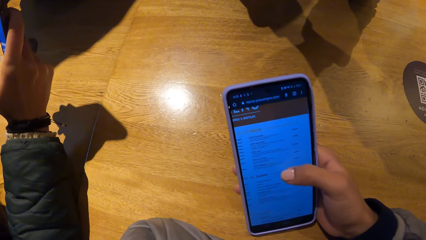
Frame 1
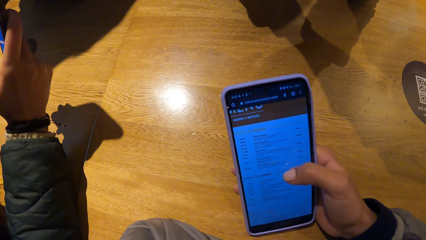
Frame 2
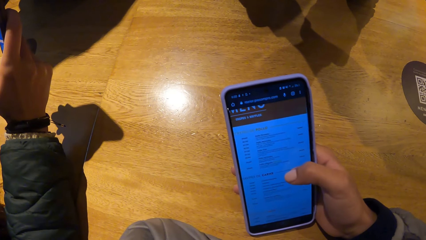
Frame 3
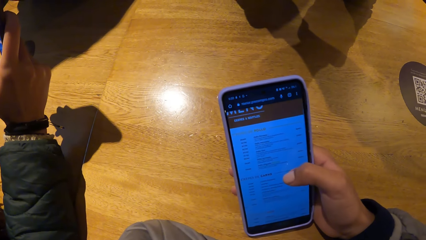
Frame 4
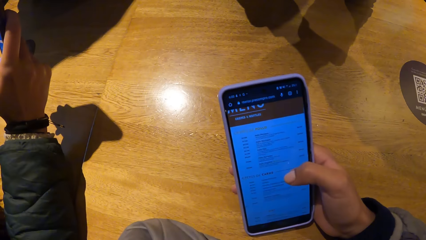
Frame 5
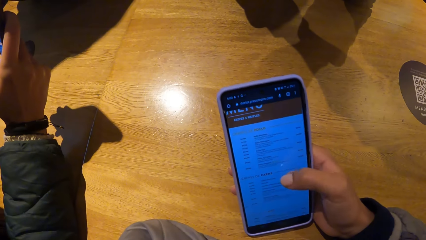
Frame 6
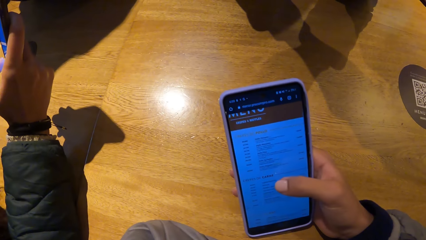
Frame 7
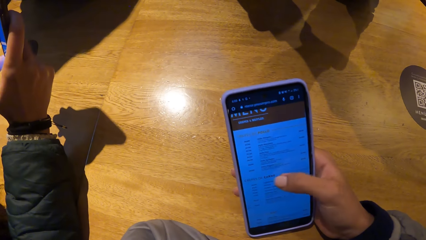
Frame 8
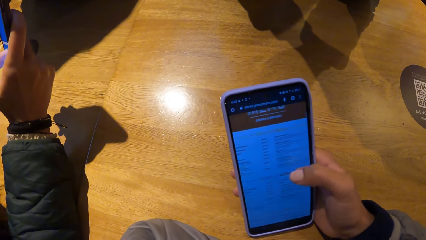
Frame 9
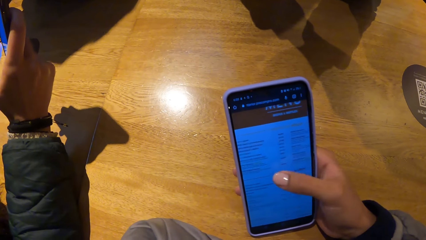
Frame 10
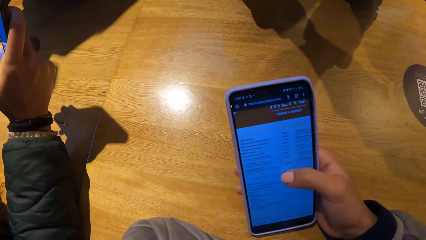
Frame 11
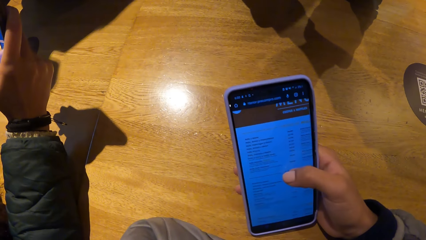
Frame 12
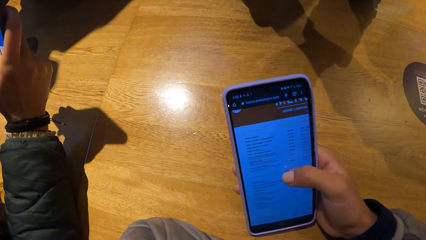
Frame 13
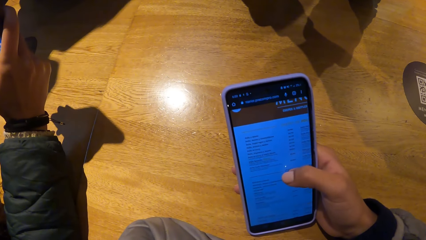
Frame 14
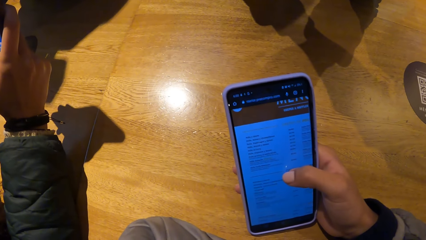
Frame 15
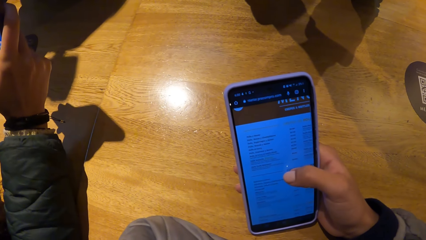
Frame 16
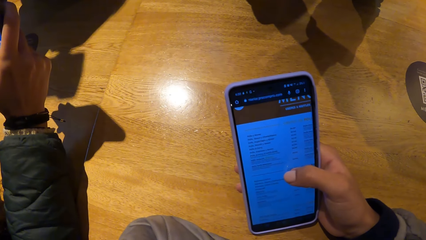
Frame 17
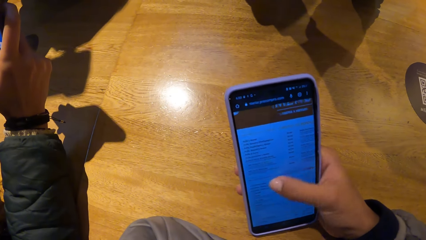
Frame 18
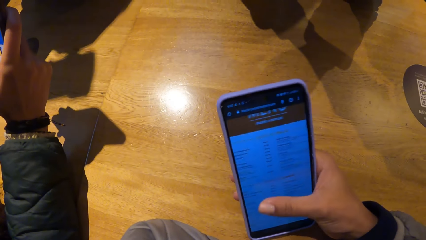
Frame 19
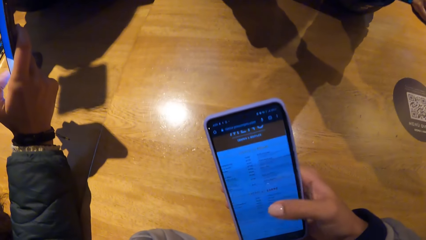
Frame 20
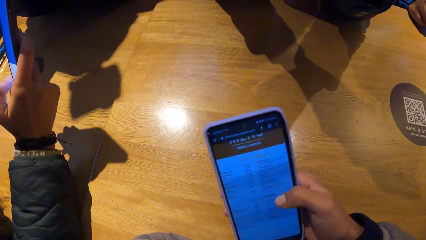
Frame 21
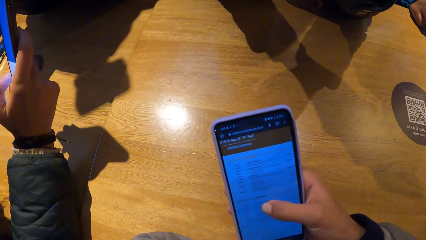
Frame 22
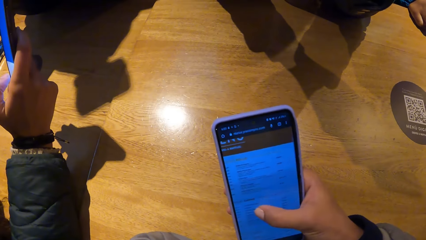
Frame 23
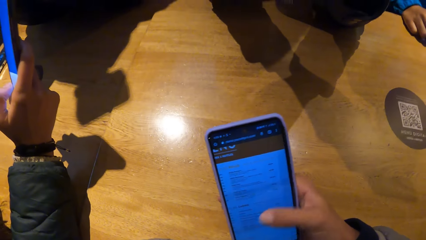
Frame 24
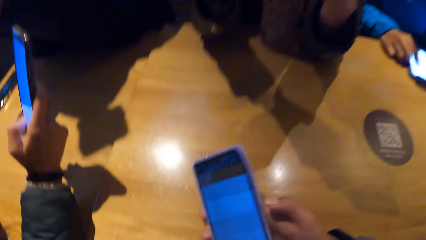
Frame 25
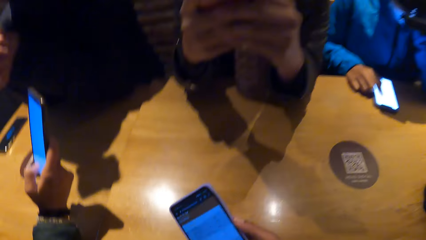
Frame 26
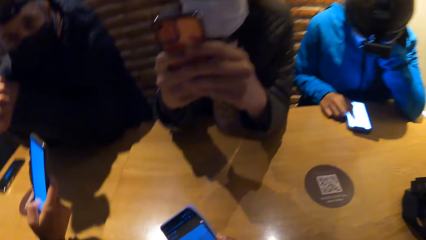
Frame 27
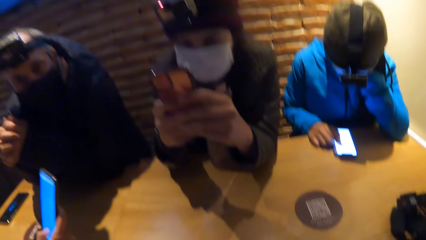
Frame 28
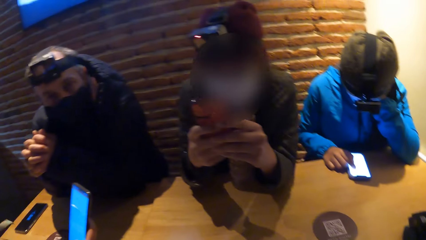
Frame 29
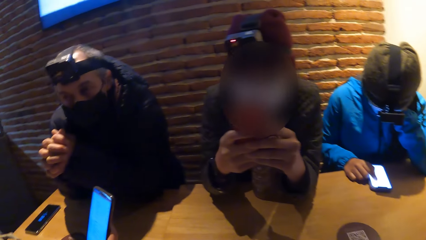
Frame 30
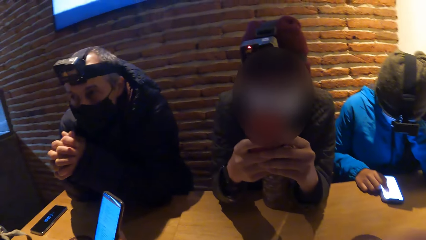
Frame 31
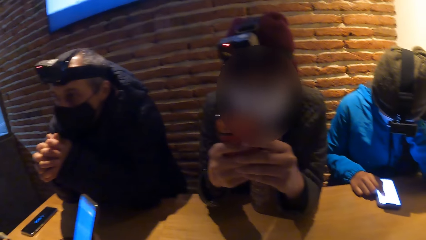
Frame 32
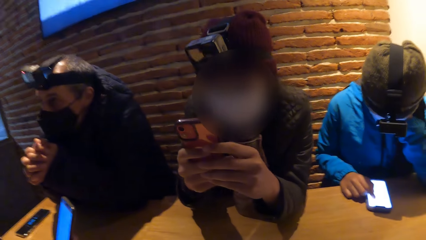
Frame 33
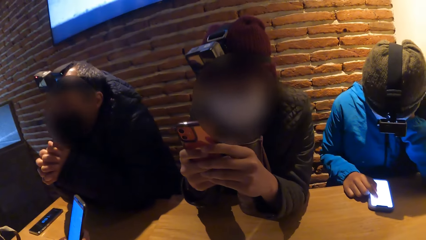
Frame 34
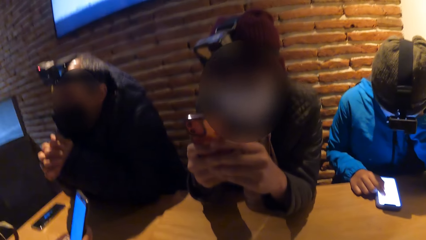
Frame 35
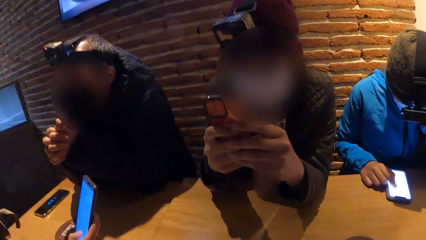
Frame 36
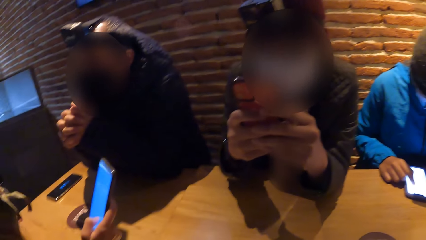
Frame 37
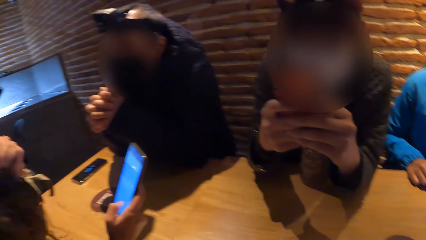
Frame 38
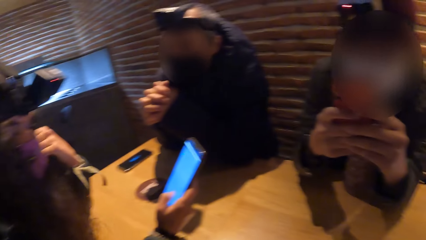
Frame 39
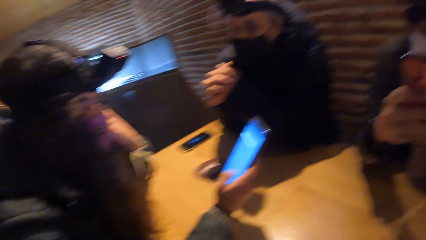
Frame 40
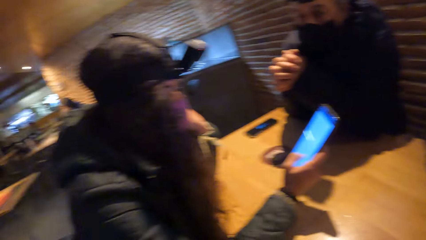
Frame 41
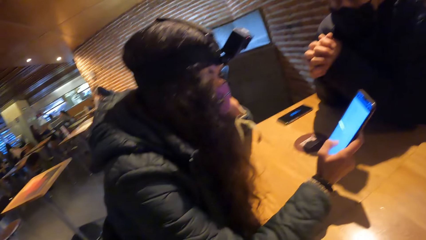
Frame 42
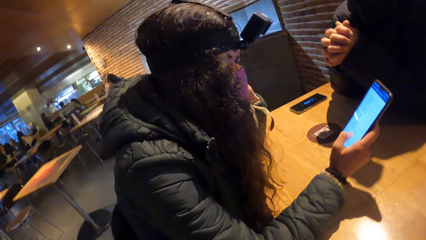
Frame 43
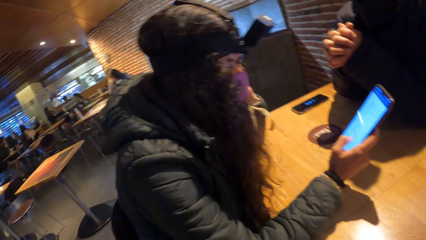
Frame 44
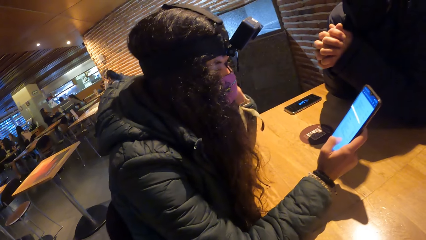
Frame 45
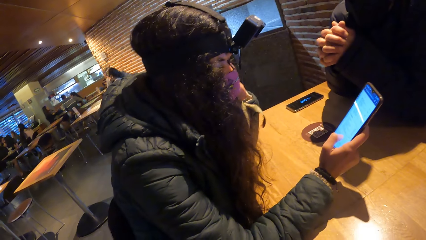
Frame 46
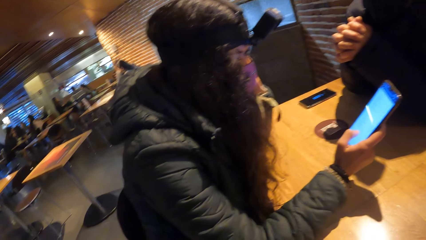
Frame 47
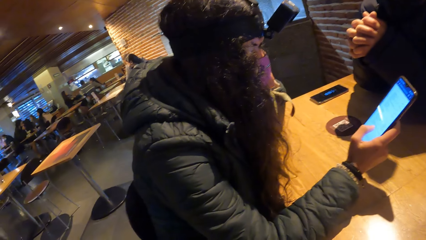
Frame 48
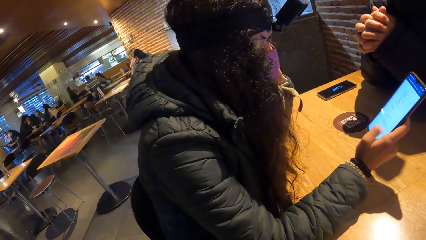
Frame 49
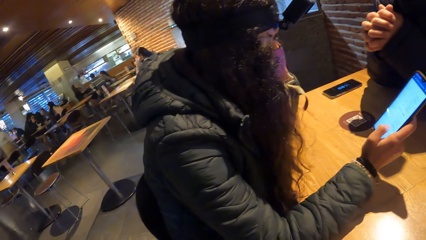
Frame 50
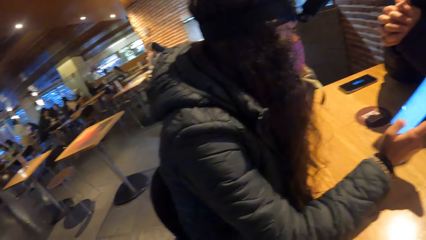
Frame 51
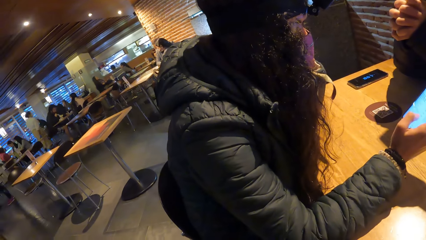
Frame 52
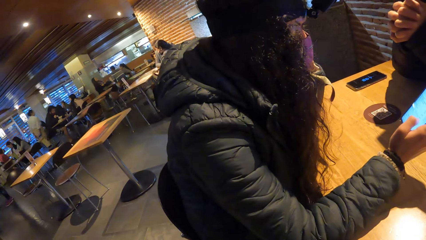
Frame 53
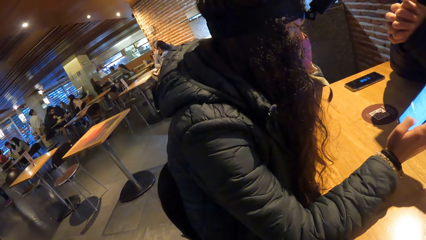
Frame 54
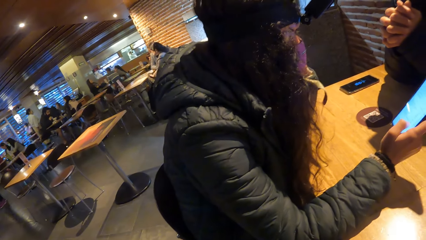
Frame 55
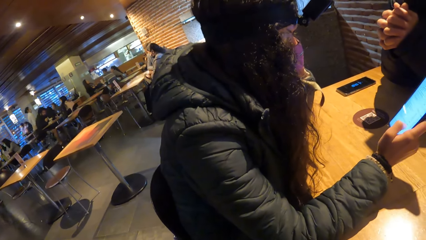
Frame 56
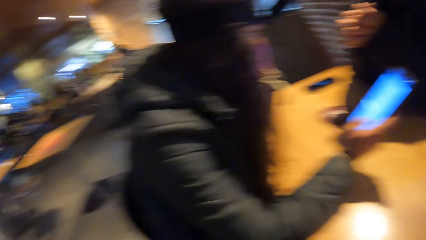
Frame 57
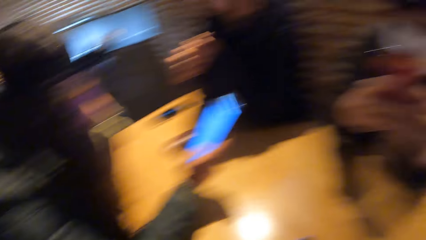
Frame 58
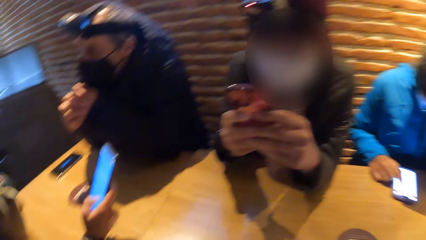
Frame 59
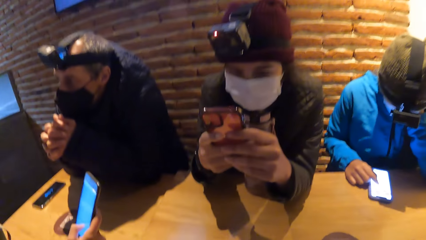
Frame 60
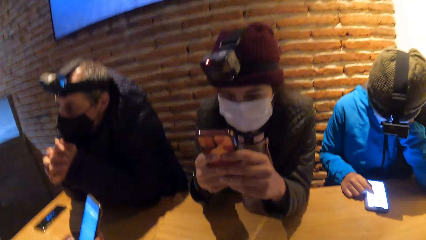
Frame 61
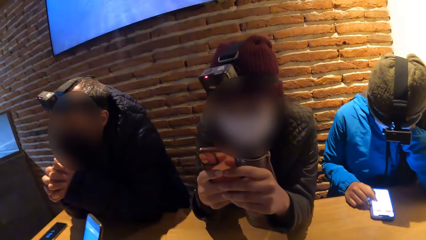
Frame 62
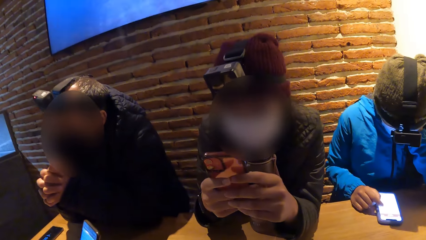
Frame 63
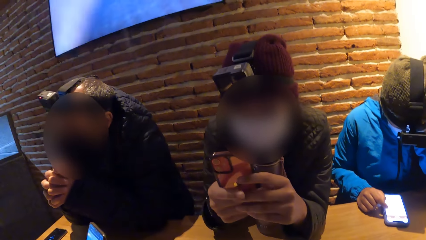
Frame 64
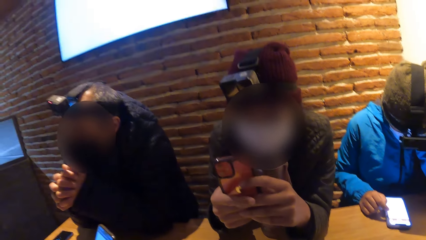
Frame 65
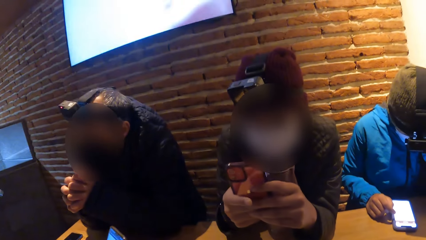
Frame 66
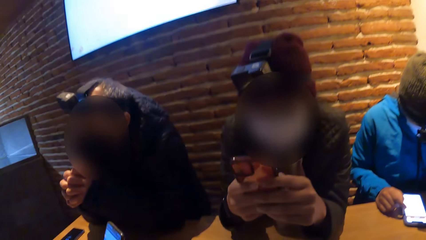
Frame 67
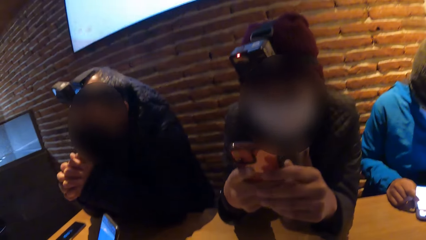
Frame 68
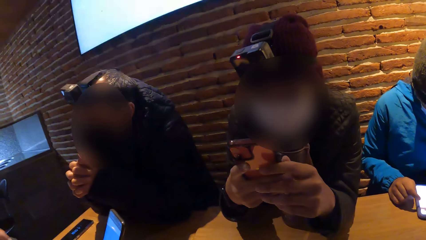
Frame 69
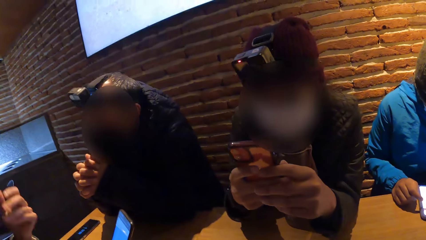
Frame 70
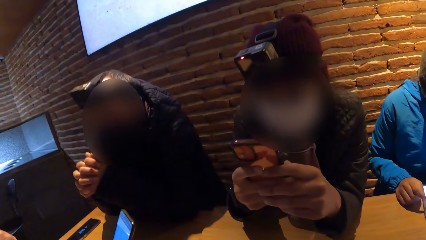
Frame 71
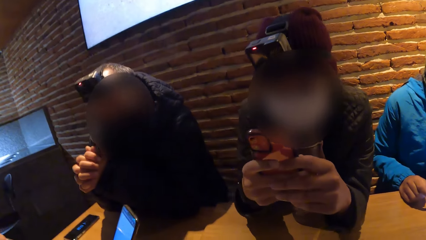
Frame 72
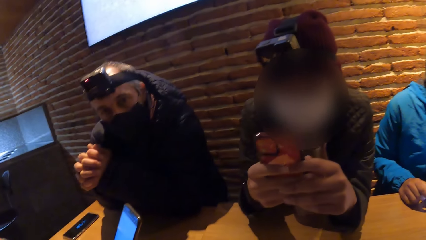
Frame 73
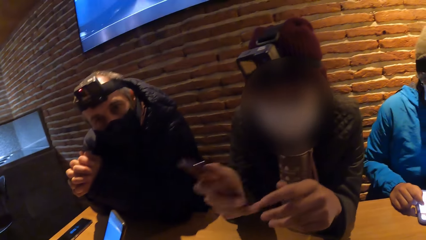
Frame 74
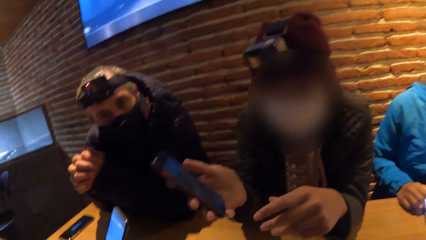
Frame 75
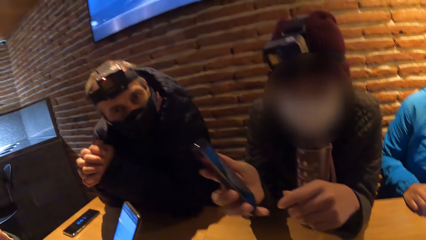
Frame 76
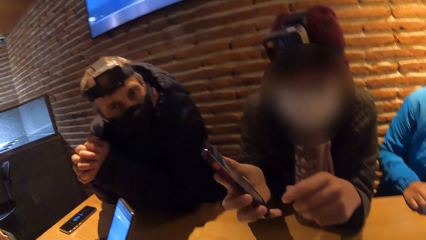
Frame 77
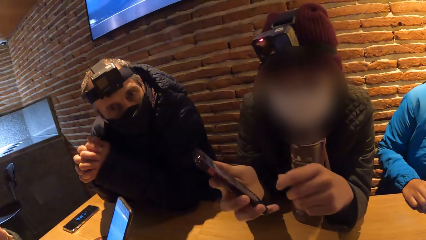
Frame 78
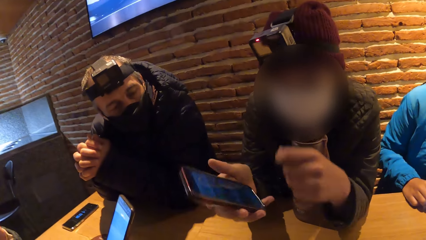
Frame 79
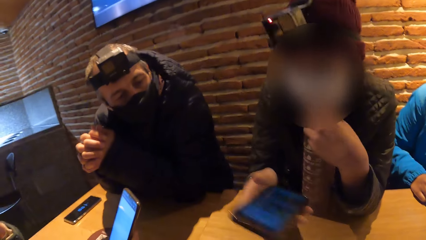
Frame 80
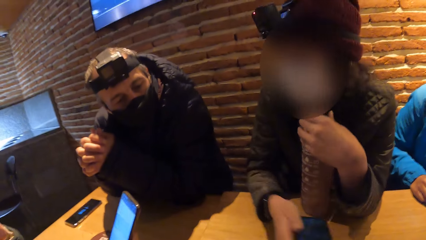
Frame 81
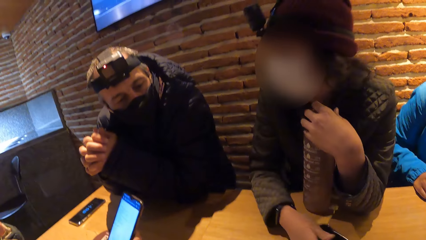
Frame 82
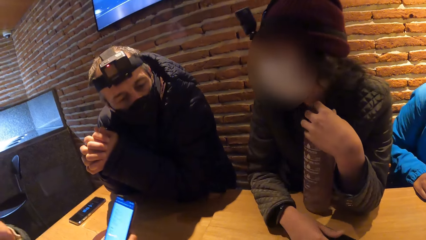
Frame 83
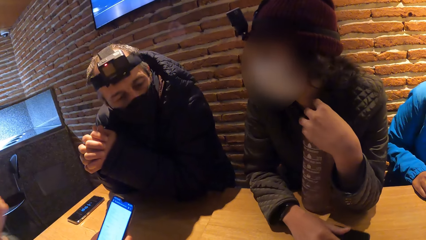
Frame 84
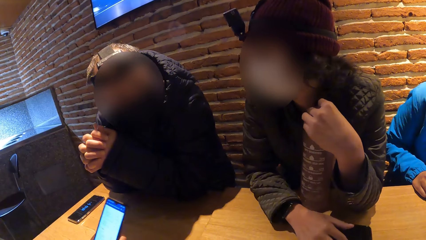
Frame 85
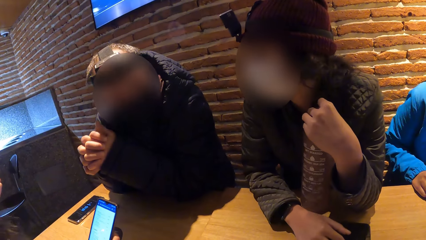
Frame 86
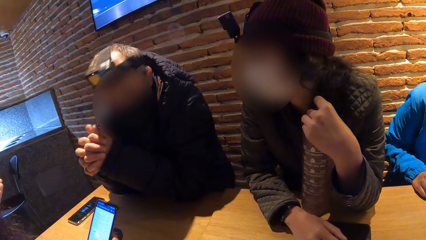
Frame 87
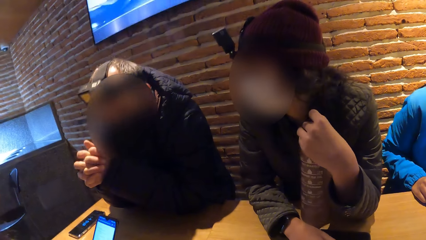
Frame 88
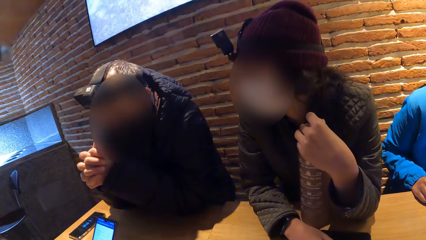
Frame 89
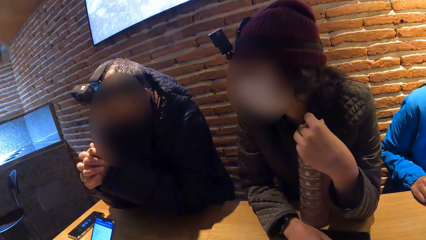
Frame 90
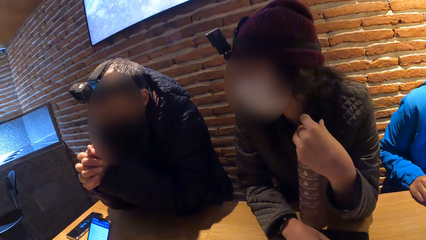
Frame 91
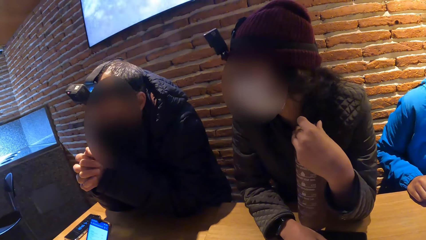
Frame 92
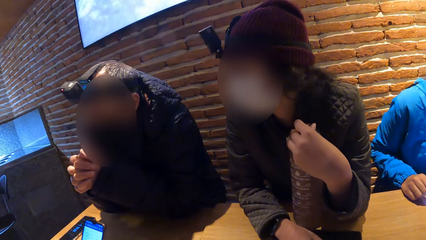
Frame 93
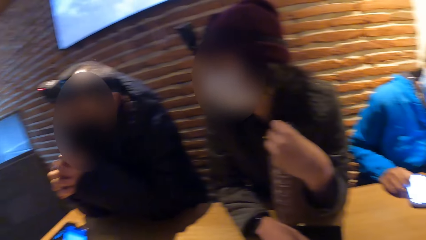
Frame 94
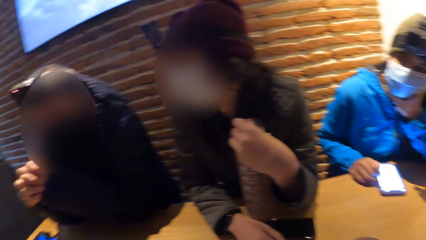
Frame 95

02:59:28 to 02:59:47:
The woman presses the phone with her right hand. Another woman presses the phone with her right hand. The other woman holds the water bottle on the table with both hands.
